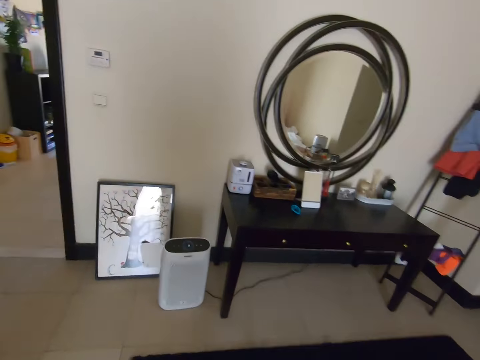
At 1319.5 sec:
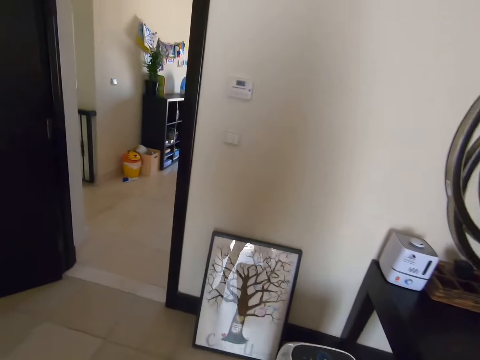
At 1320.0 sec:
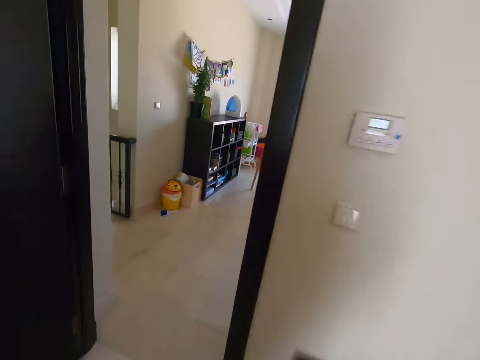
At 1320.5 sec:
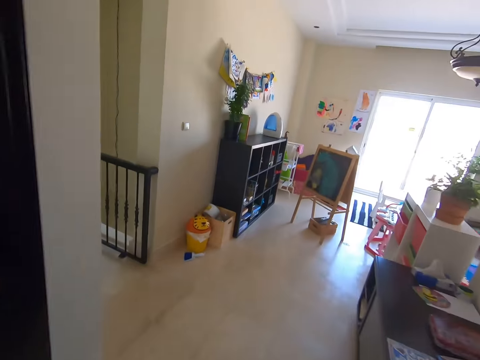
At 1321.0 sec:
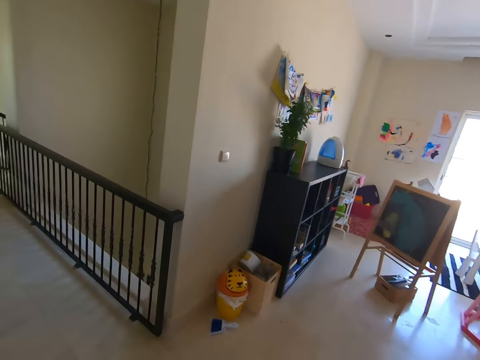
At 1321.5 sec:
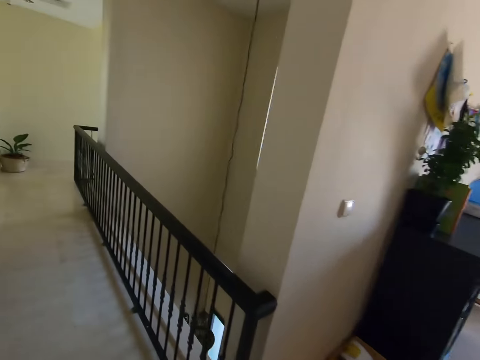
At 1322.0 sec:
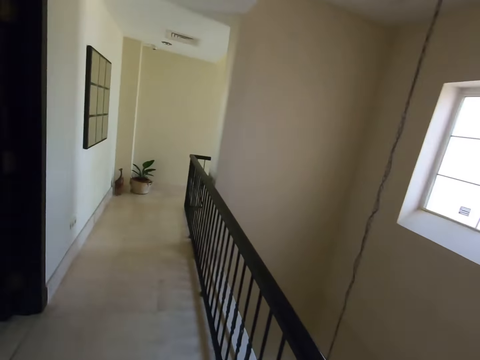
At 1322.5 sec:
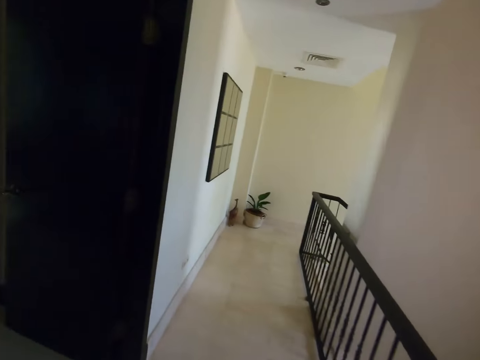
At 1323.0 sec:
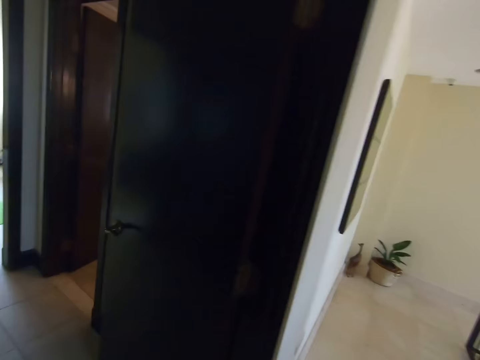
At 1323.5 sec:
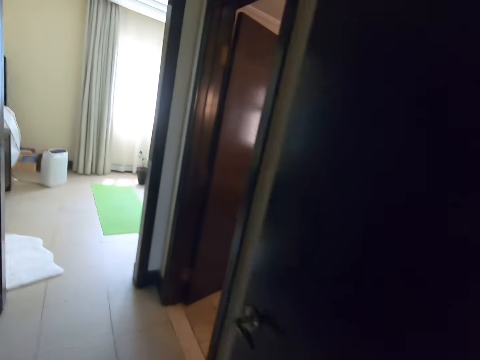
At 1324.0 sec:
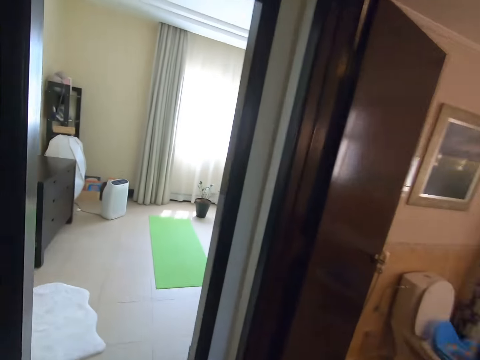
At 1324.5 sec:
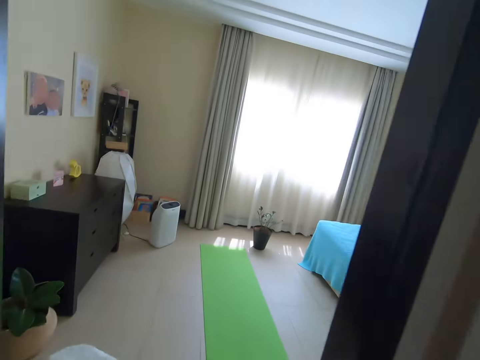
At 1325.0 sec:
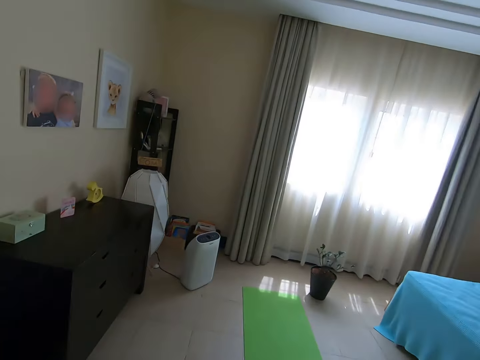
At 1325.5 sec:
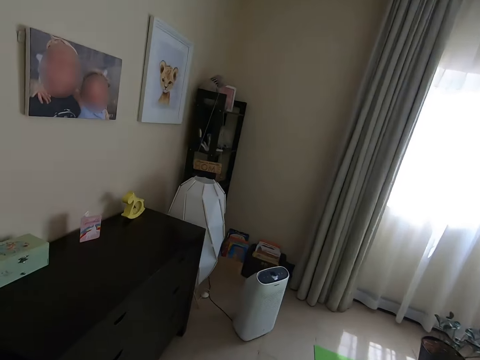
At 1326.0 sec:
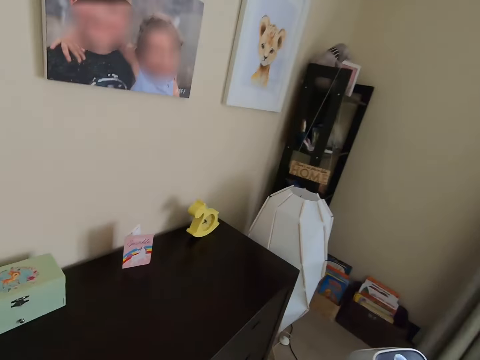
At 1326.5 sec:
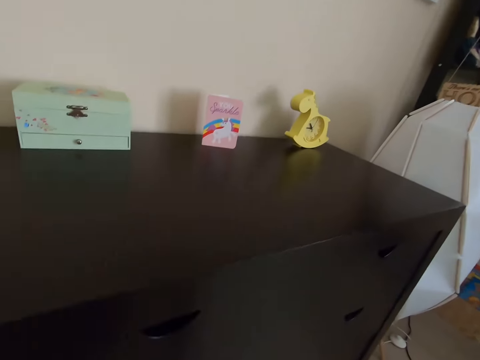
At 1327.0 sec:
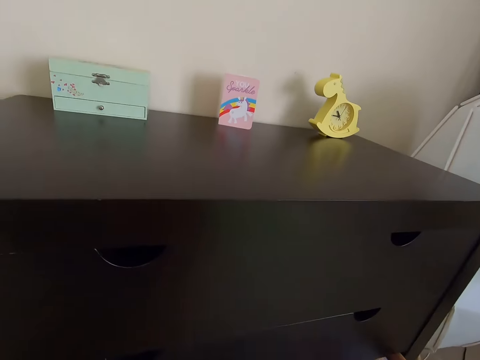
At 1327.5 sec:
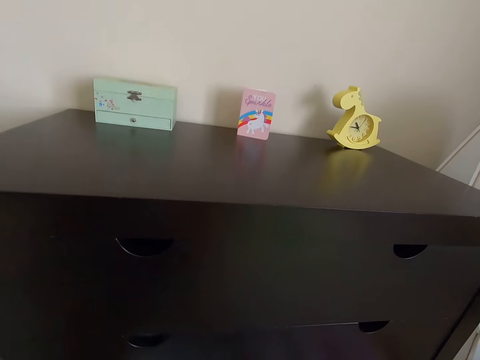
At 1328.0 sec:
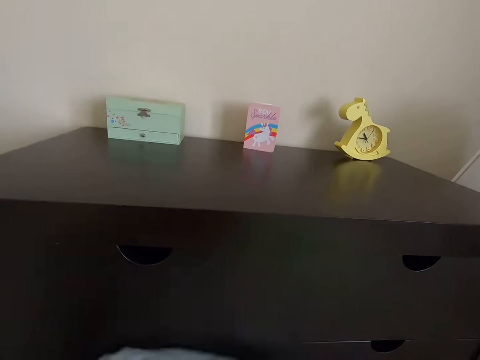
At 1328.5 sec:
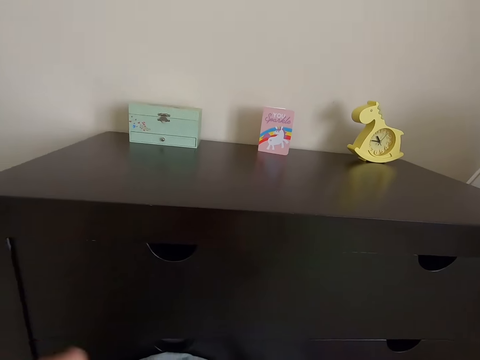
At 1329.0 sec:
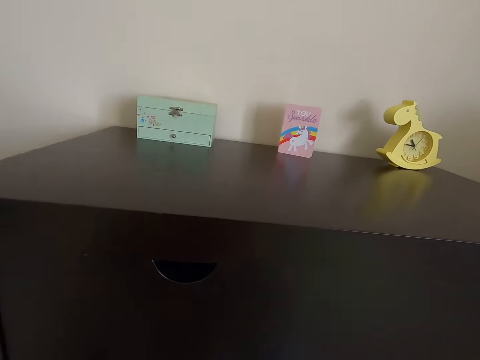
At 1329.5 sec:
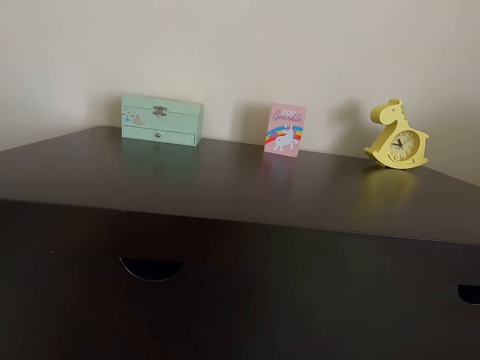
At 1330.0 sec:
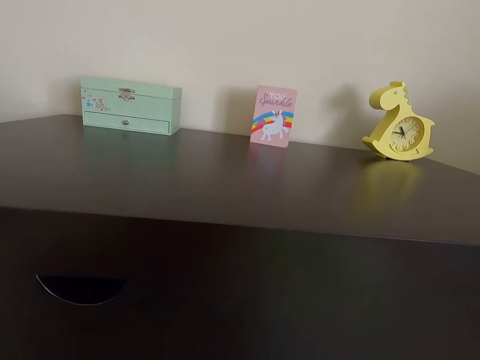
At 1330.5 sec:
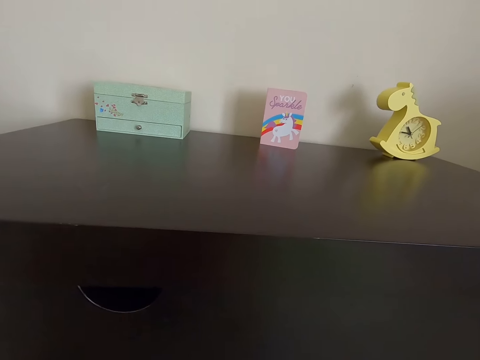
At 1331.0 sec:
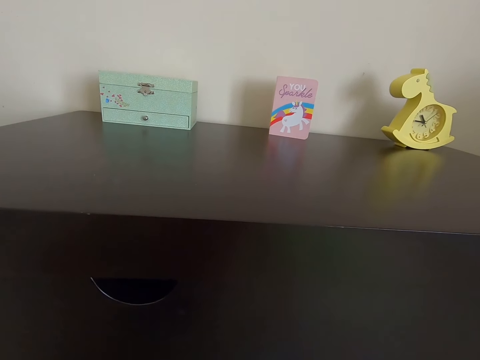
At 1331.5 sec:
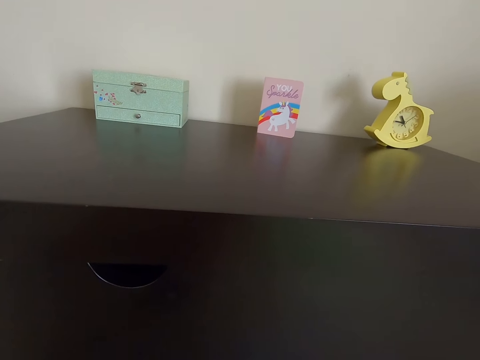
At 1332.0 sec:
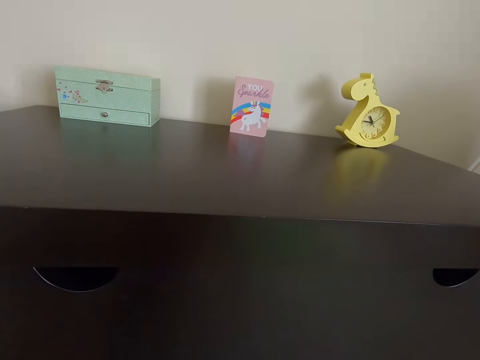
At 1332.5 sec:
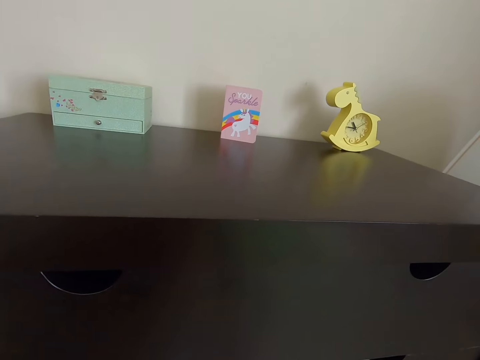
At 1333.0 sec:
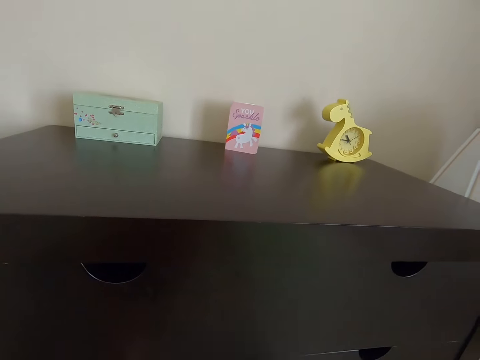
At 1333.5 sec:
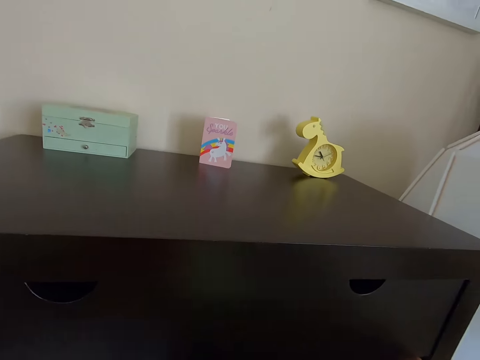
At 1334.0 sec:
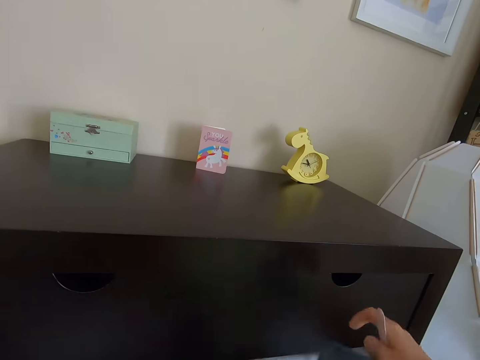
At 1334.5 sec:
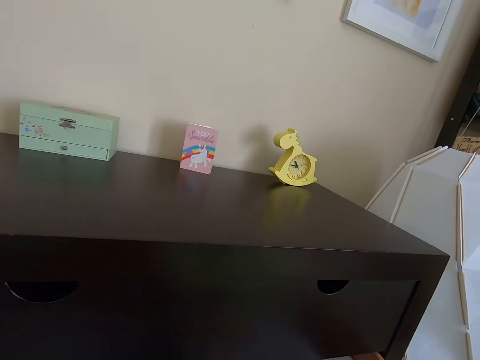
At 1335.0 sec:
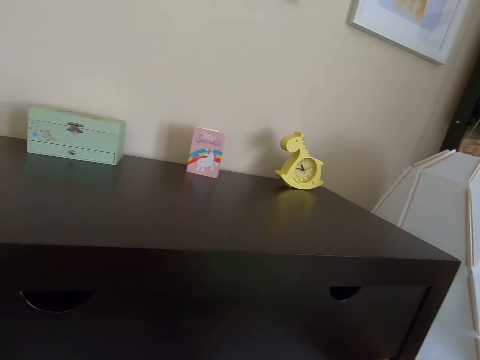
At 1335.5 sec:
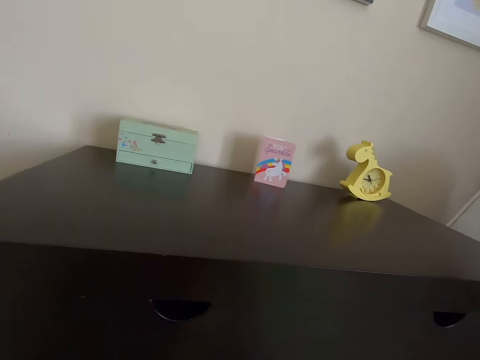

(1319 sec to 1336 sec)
The camera wearer walks around. They open a drawer. They put a cloth on the drawer. They open the drawer. They put clothes in the drawer.

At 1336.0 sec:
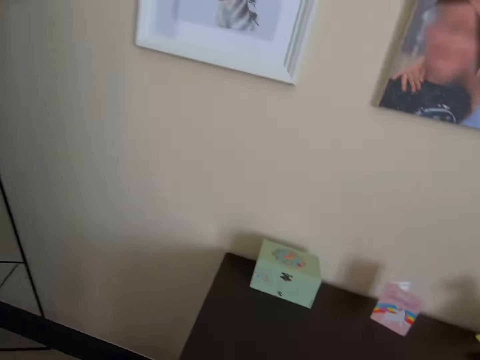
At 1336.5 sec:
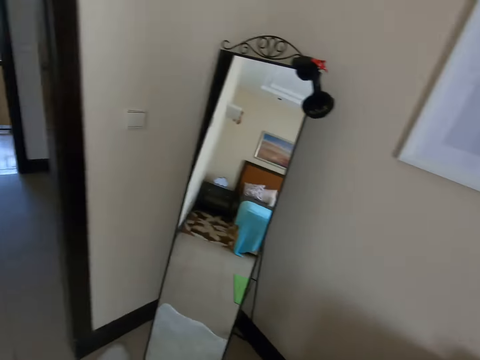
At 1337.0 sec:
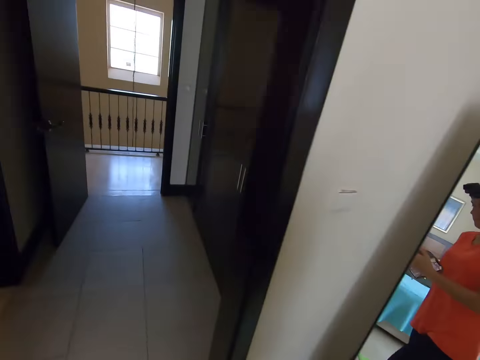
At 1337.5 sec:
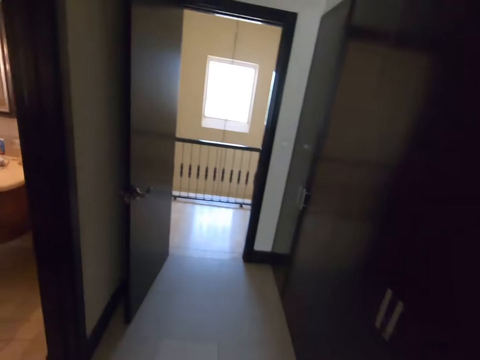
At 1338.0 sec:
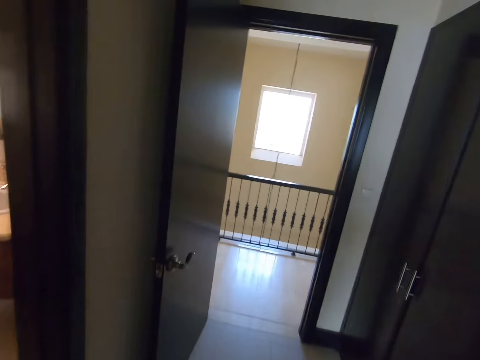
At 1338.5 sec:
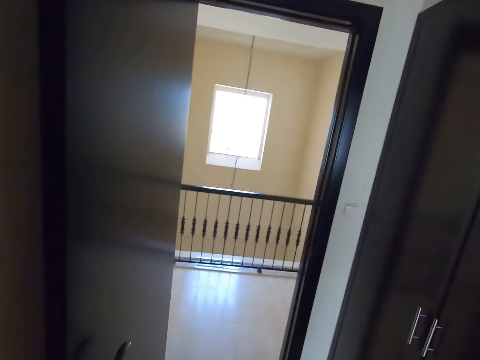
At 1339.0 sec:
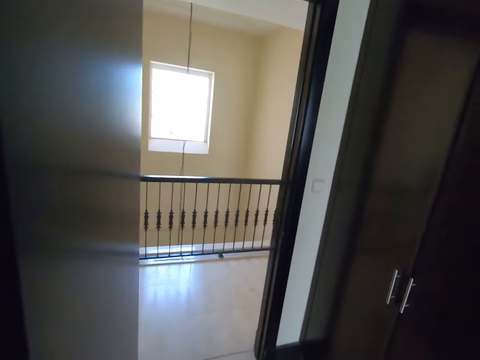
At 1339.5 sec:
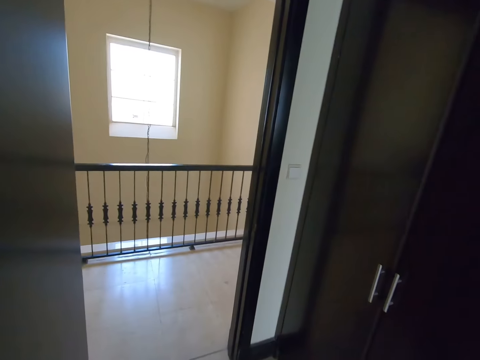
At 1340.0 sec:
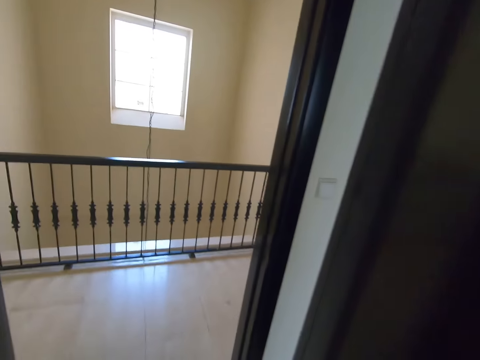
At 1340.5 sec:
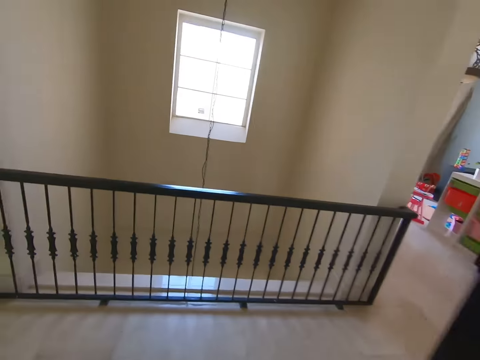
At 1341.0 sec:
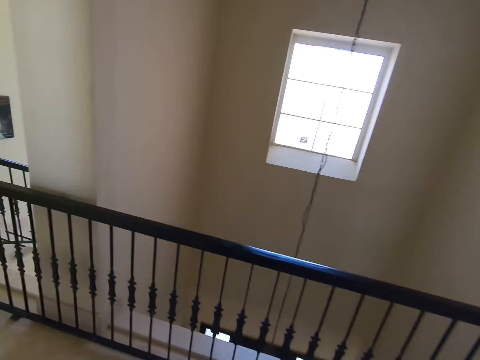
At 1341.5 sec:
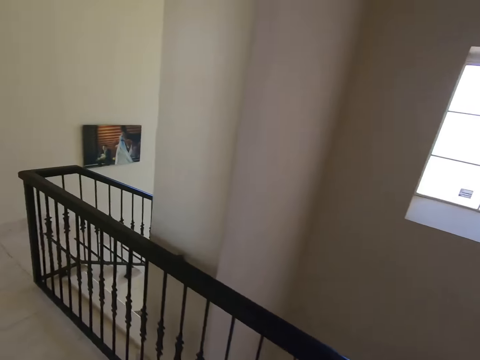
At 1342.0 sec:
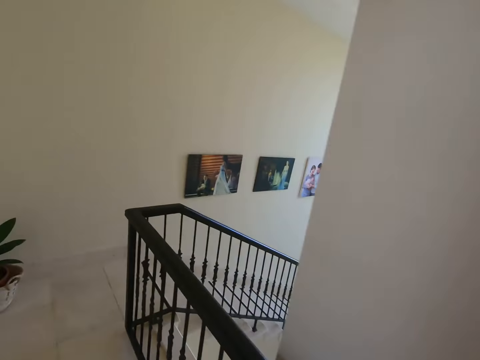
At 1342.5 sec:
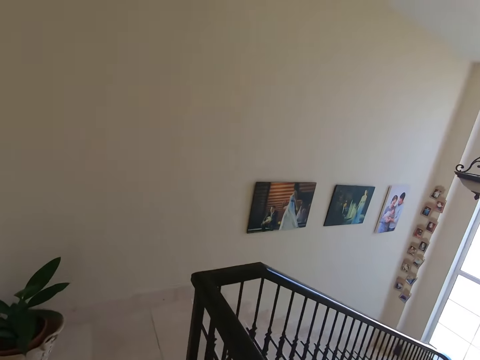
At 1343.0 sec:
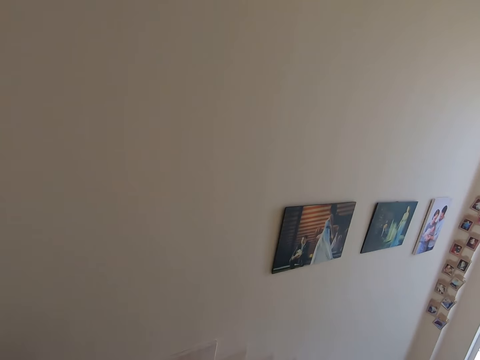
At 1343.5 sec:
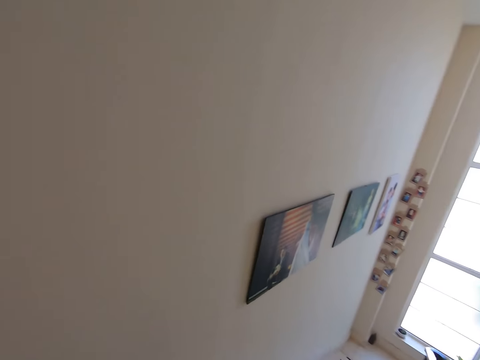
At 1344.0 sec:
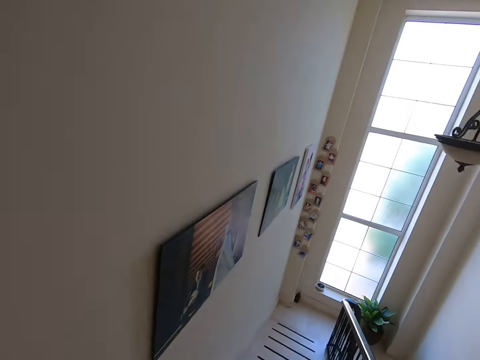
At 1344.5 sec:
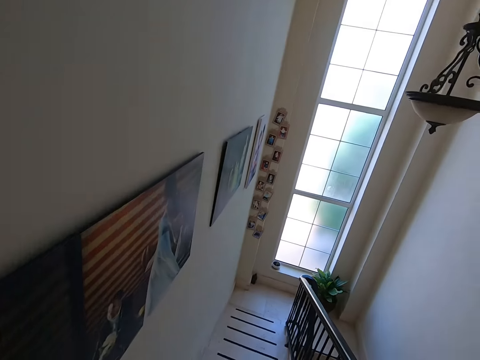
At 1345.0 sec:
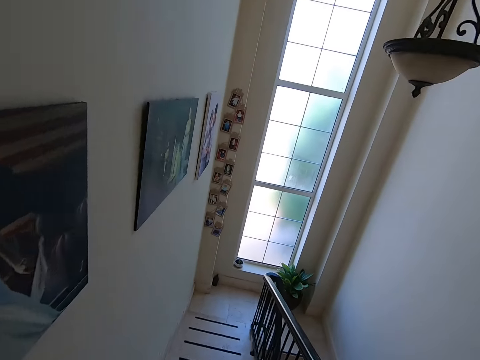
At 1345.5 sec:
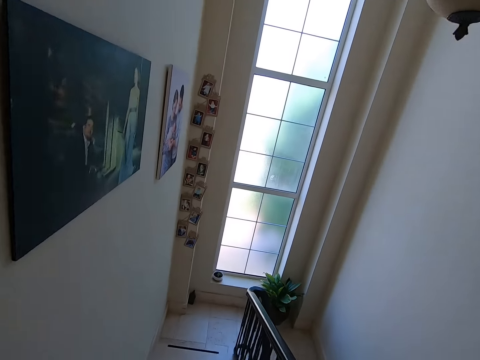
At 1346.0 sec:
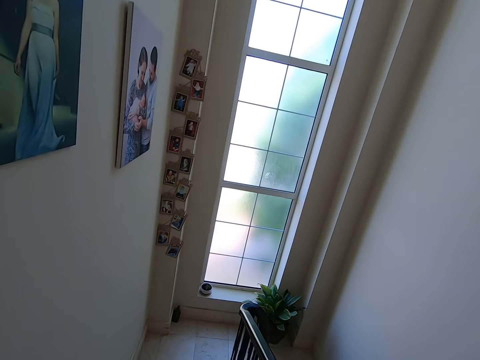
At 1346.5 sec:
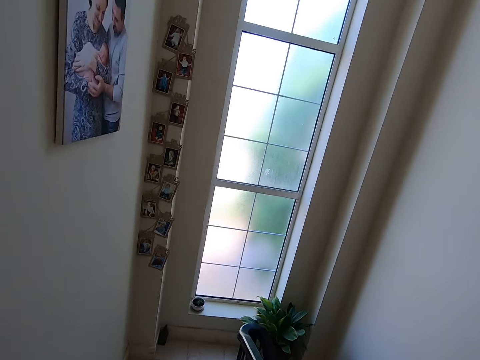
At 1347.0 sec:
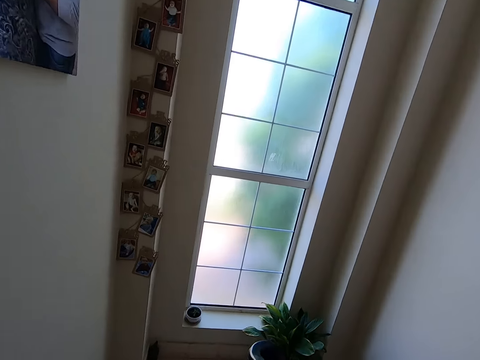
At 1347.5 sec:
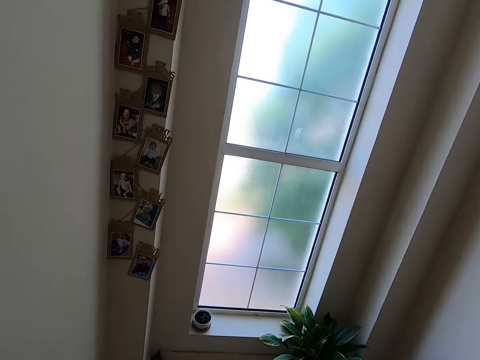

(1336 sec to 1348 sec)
The camera wearer turns around. They walk around the room. They walk down the stairs.
